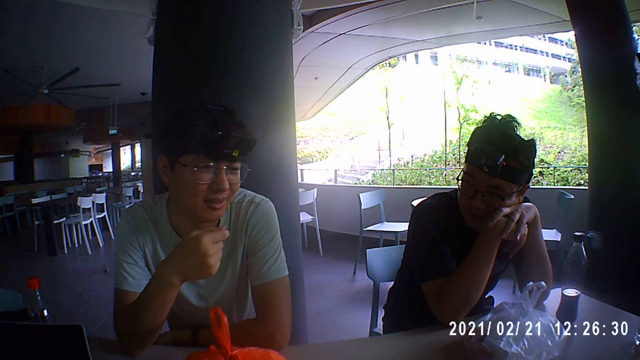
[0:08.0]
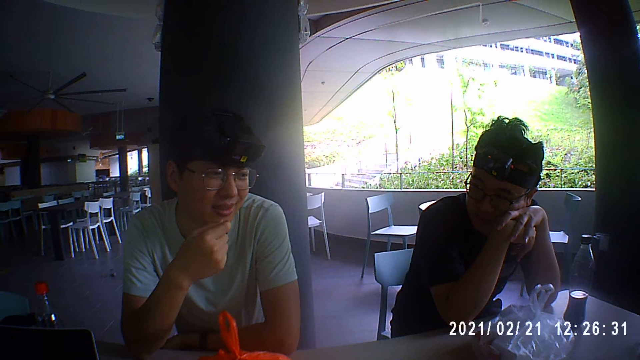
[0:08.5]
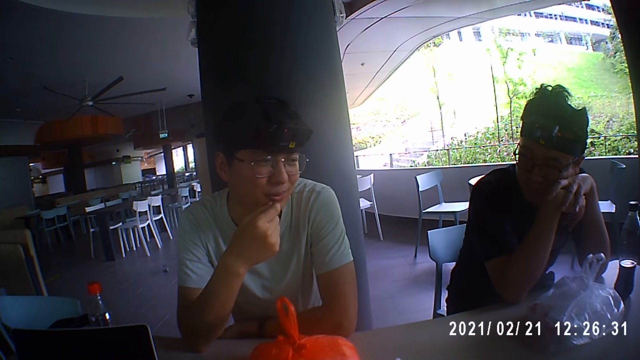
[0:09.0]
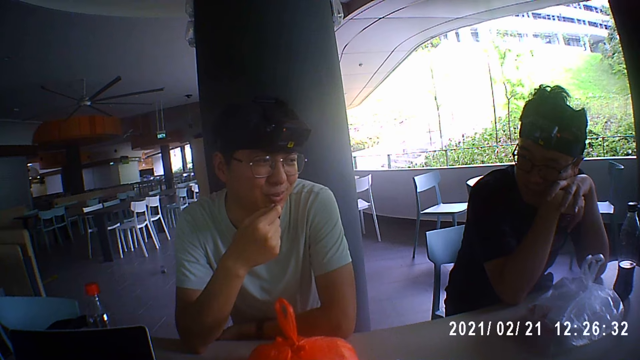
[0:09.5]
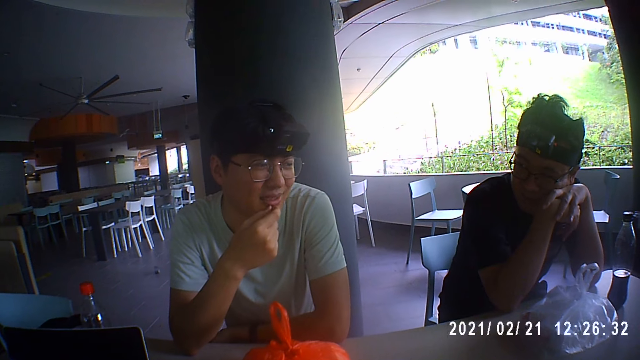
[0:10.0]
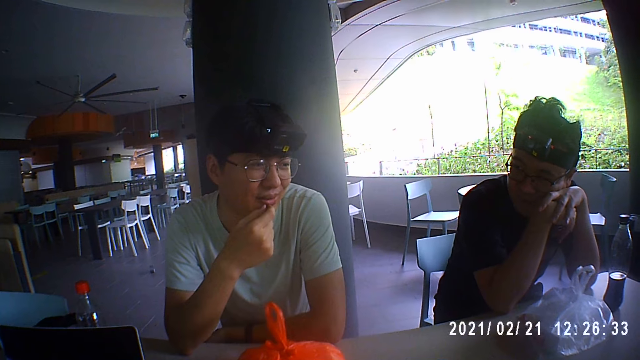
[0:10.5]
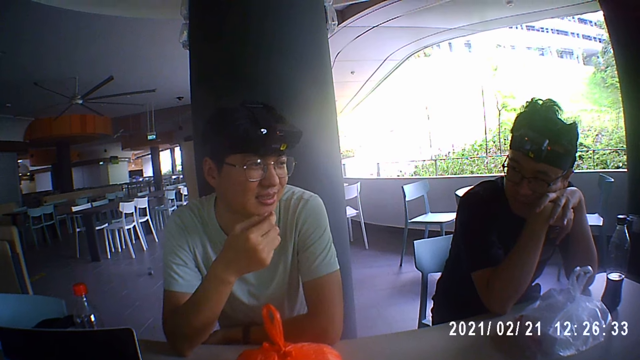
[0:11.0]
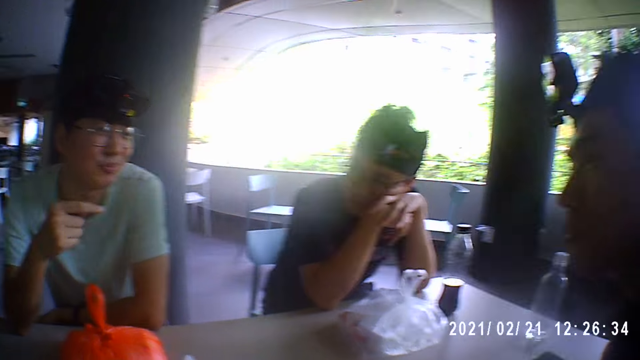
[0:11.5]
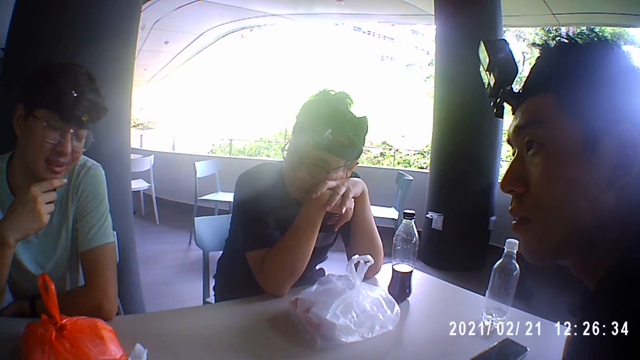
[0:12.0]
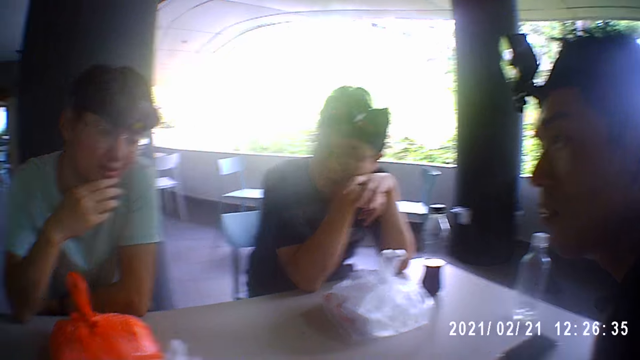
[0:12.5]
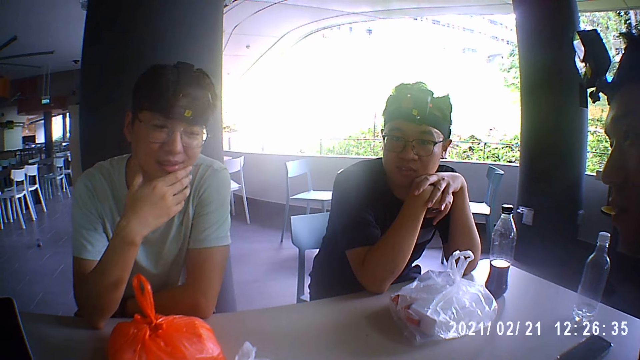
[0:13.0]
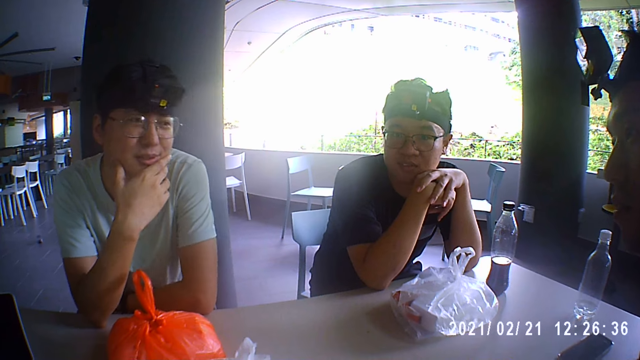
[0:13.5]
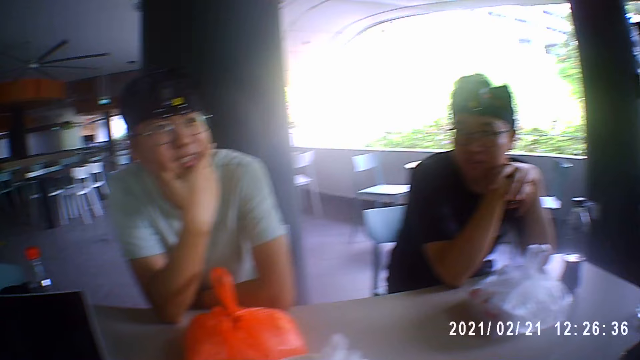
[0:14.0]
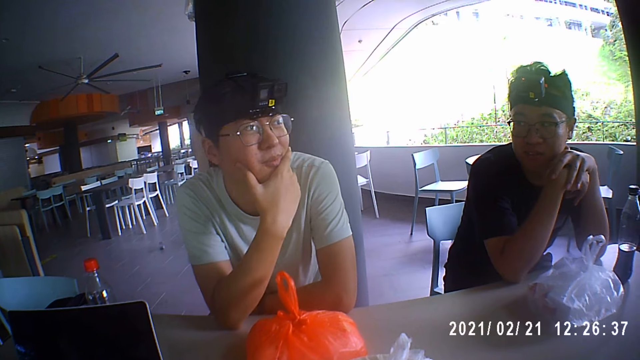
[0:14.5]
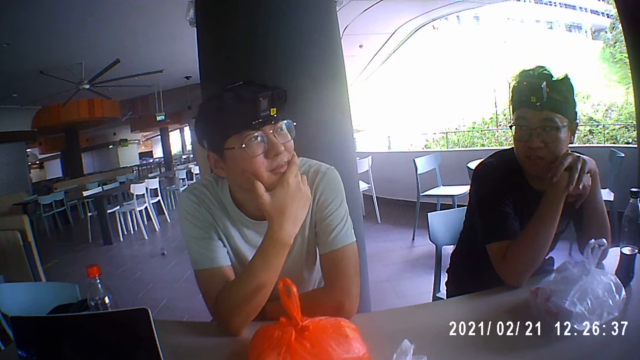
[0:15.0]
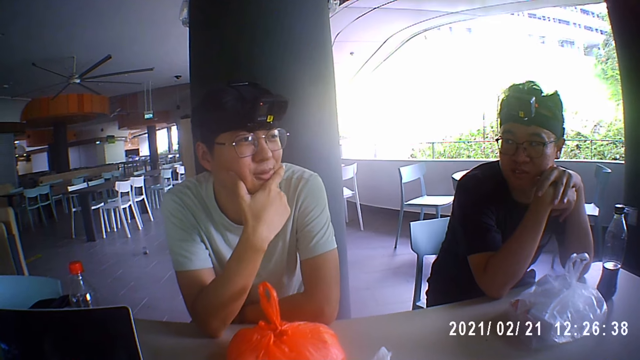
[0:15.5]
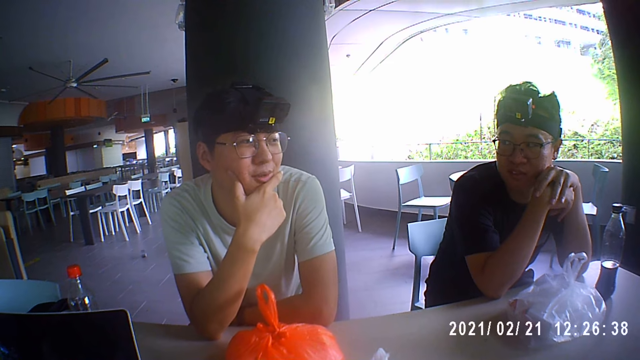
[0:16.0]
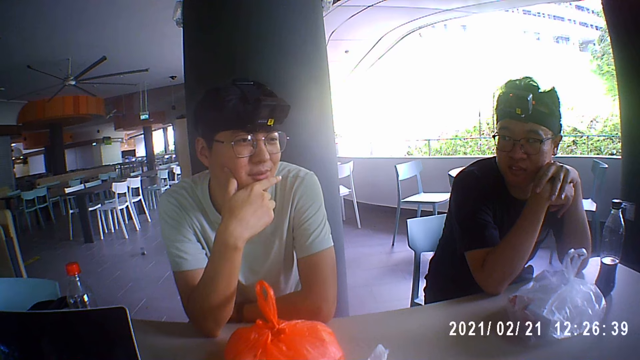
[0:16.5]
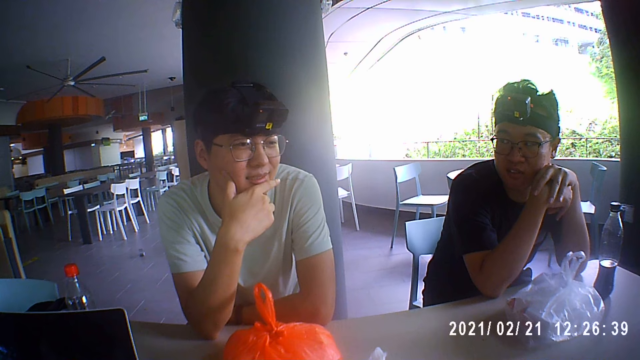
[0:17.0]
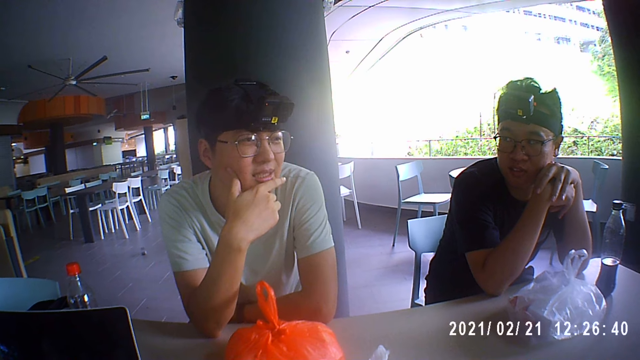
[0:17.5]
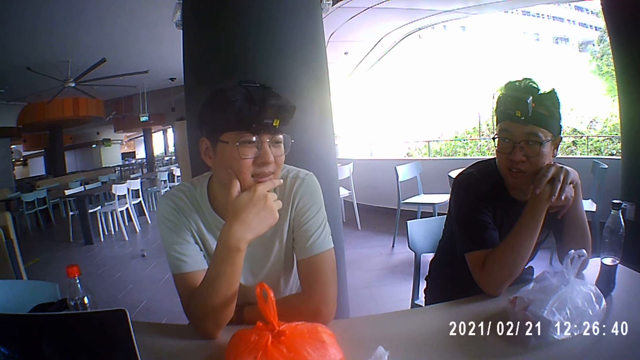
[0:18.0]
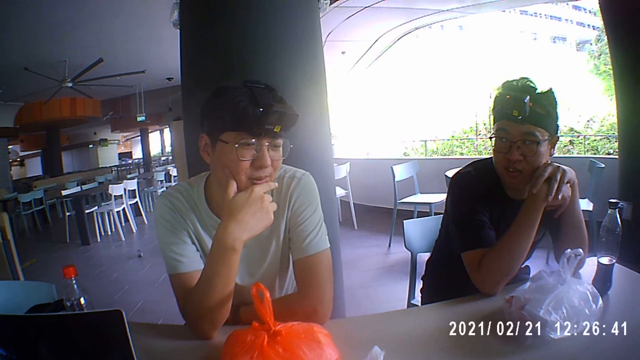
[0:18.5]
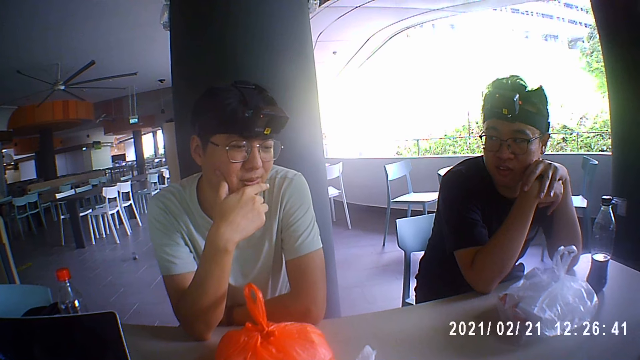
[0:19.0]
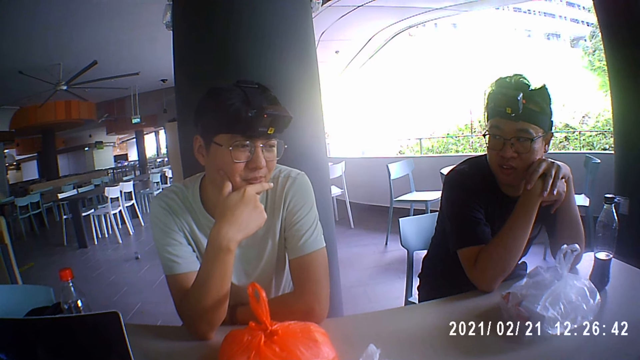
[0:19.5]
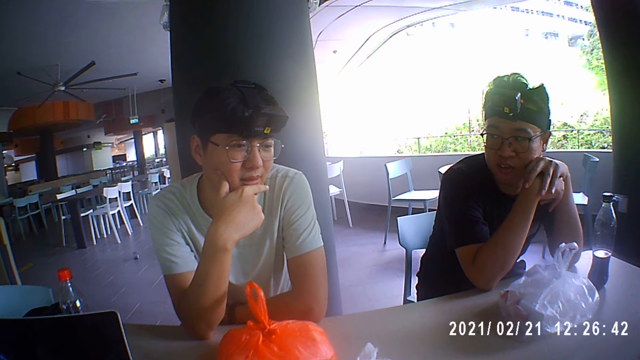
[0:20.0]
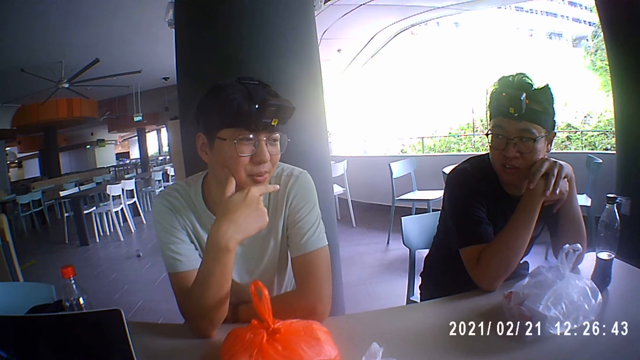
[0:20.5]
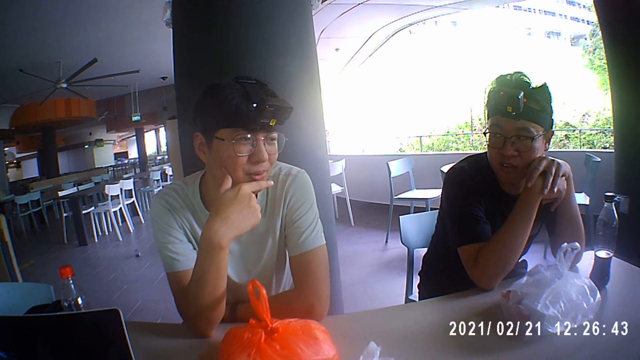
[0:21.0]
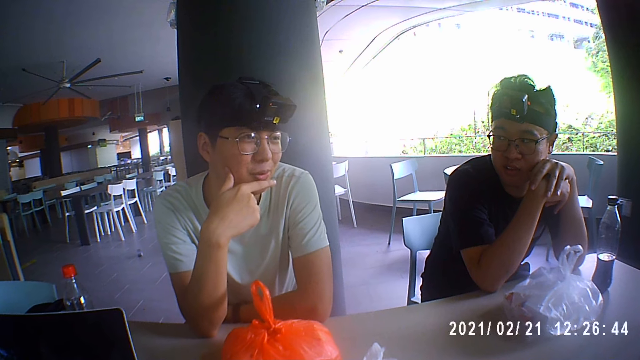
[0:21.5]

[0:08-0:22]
A person touches his chin with the left hand. Another person puts his head on his hands. The camera wearer looks at a third person. They talk to the first person, the second person and the third person. The third person looks at the first person. The first person talks to the camera wearer, the second person and the third person. The second person looks at the first person. The second person looks at the first person.

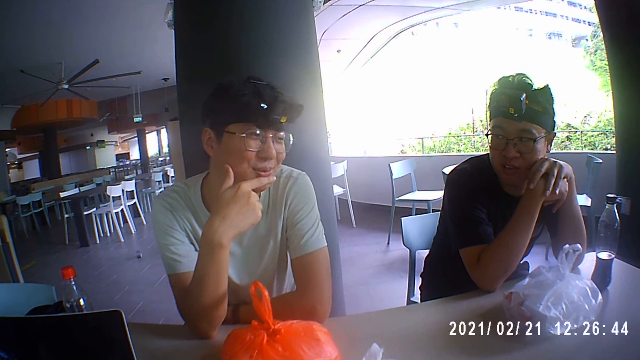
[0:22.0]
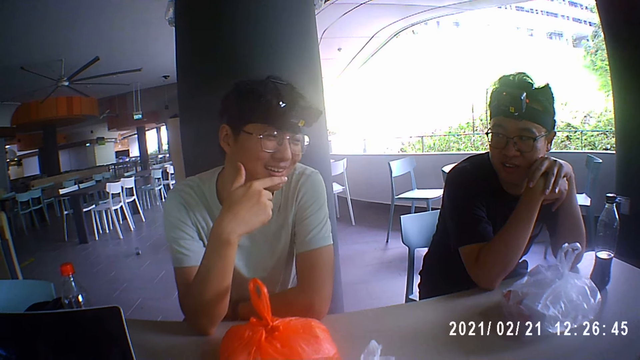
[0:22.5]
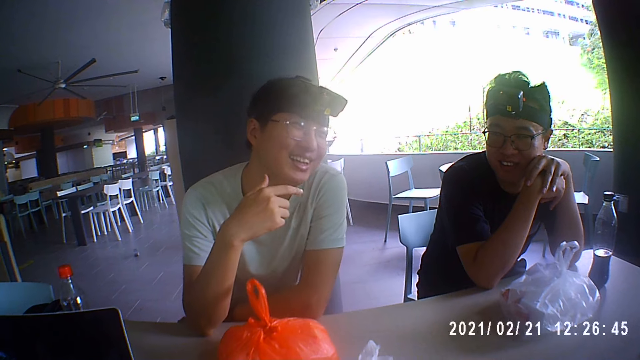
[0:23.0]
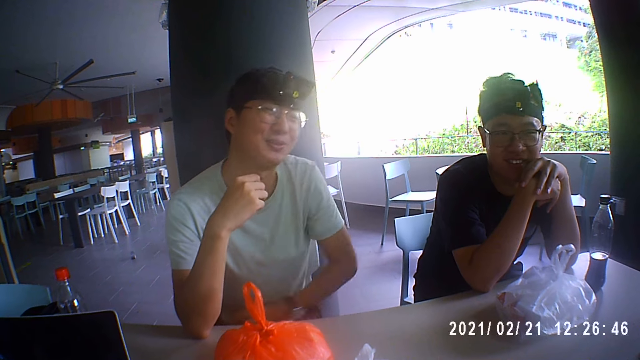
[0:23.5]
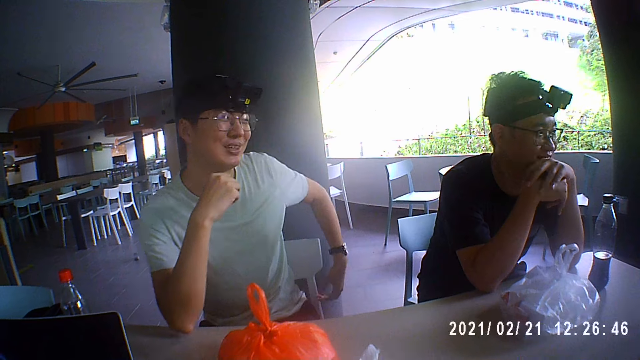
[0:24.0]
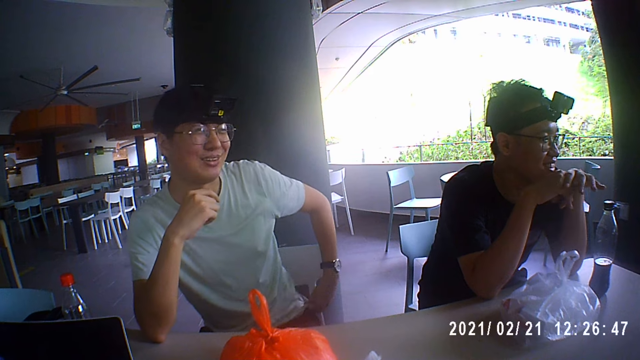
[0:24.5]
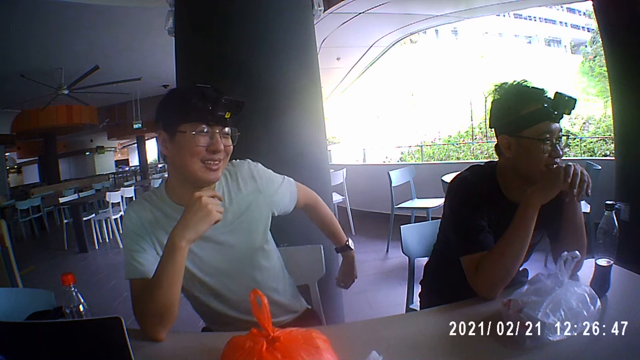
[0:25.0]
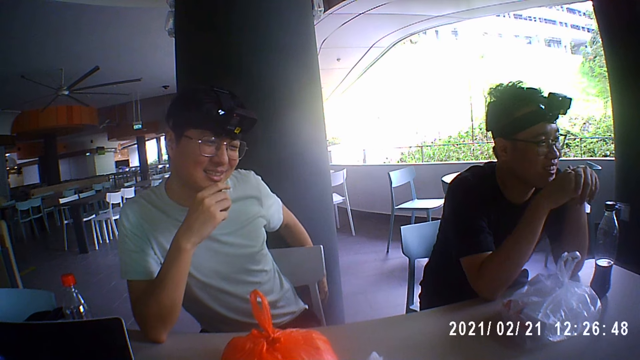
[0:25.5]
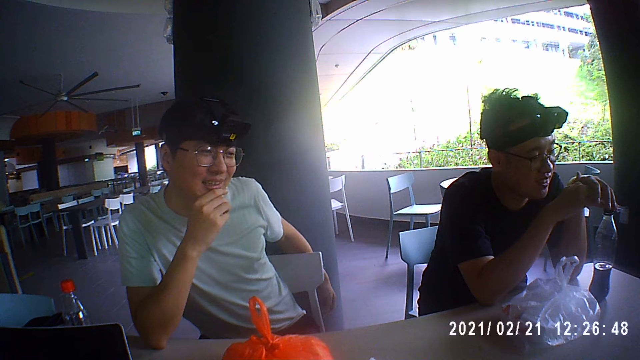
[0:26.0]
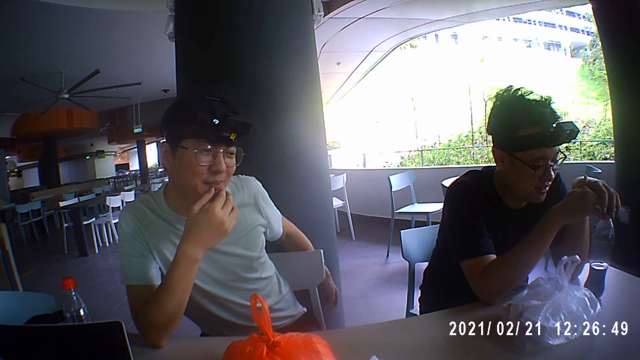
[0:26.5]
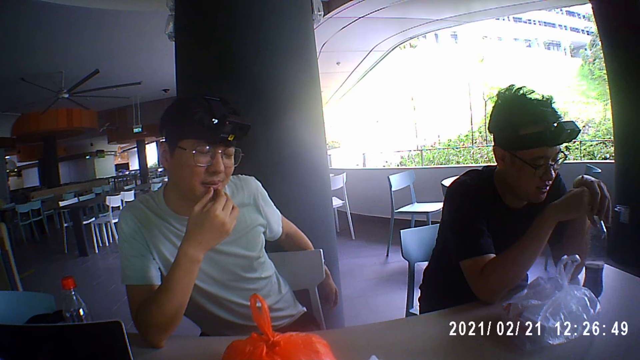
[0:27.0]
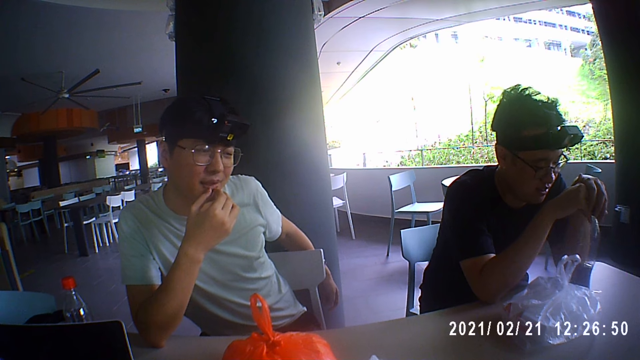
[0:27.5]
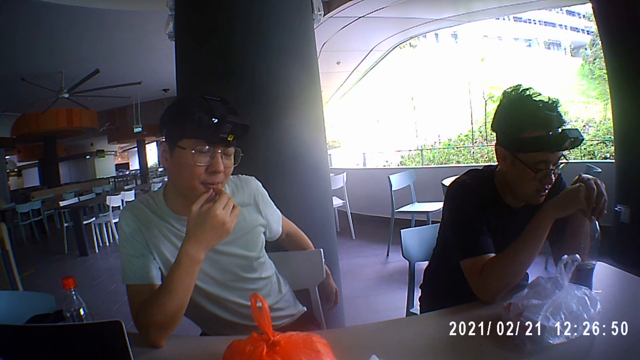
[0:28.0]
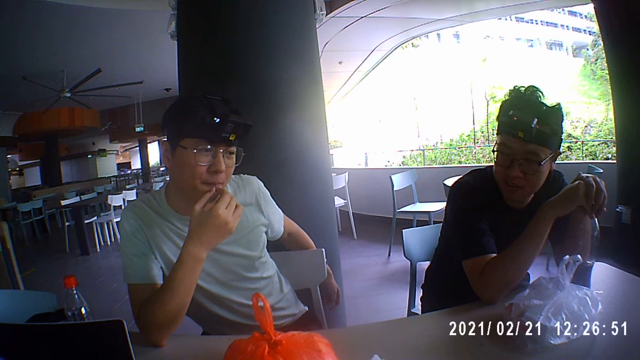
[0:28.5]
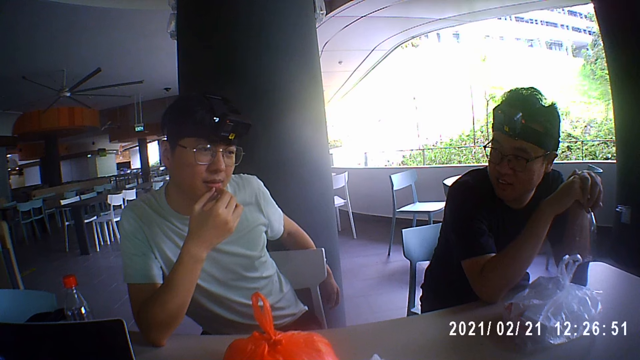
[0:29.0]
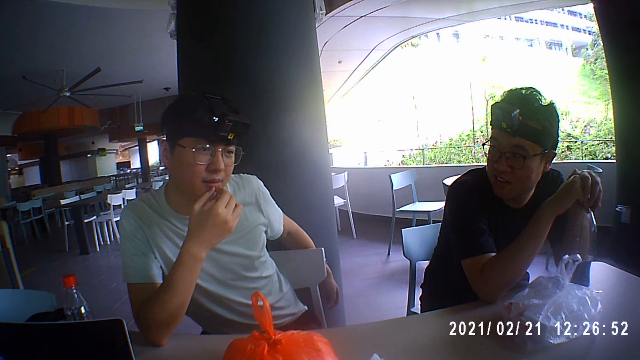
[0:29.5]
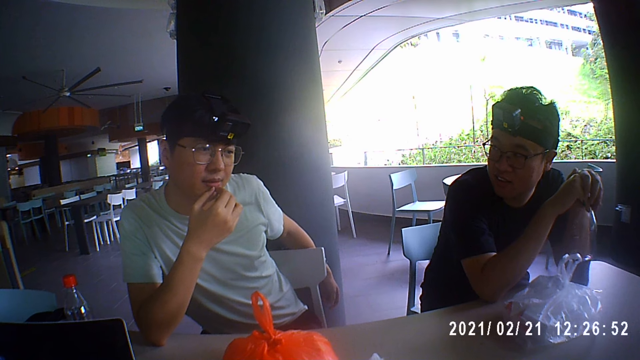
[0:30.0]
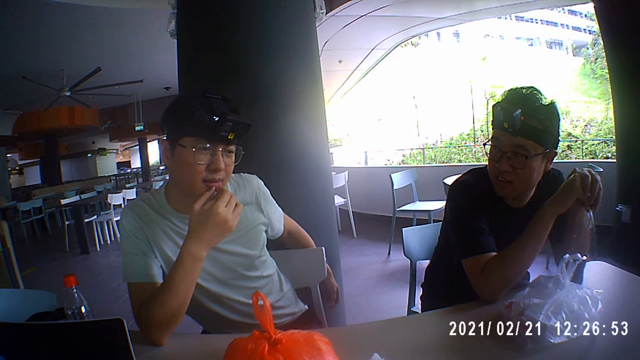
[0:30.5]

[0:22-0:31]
The first person adjusts his T-shirt and puts his right hand on the chair. The second person holds the bottle on the table and looks at the first person.
